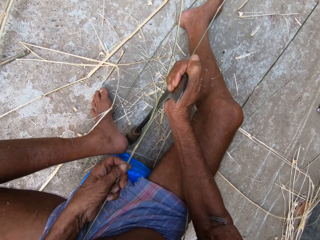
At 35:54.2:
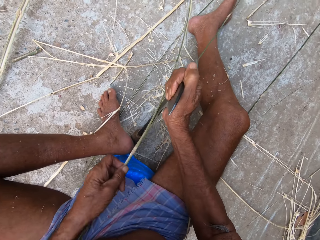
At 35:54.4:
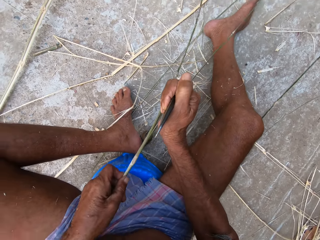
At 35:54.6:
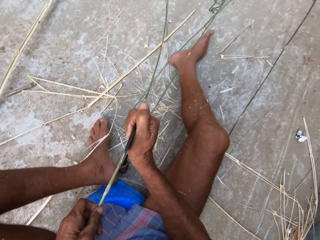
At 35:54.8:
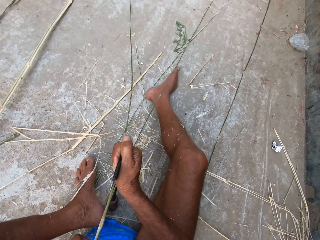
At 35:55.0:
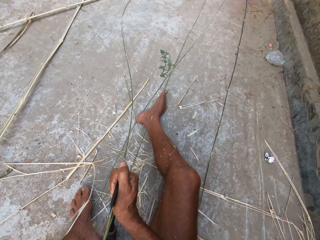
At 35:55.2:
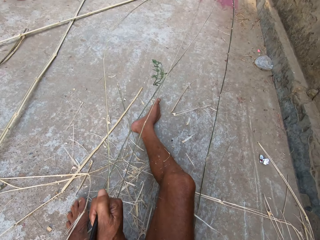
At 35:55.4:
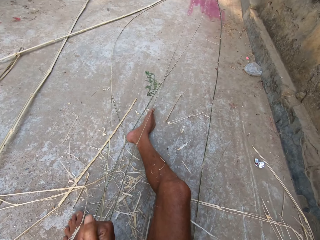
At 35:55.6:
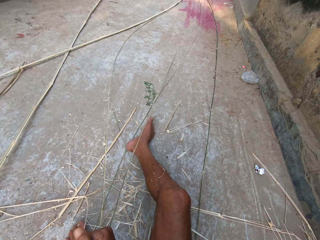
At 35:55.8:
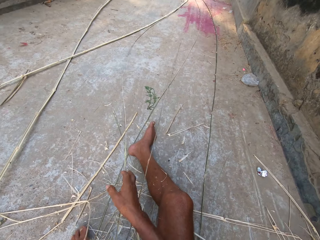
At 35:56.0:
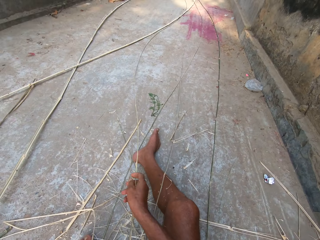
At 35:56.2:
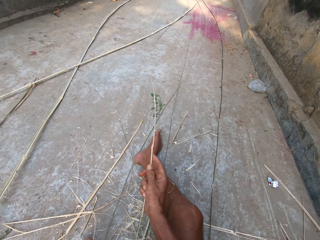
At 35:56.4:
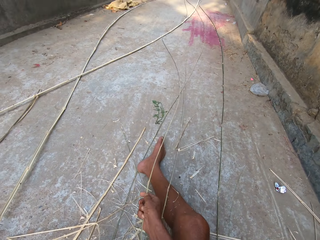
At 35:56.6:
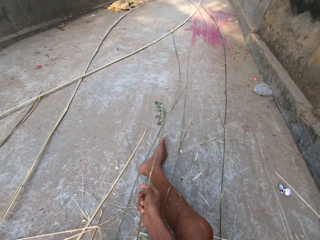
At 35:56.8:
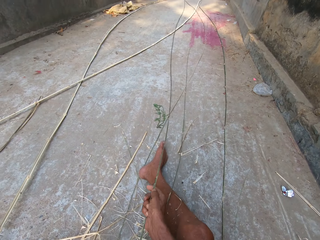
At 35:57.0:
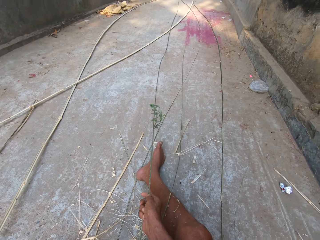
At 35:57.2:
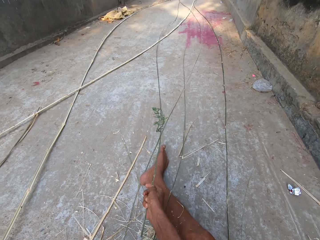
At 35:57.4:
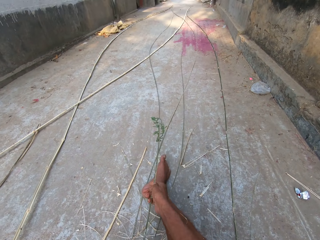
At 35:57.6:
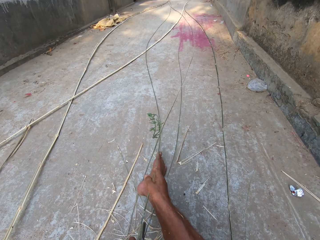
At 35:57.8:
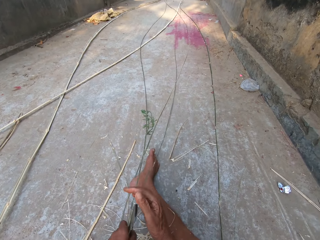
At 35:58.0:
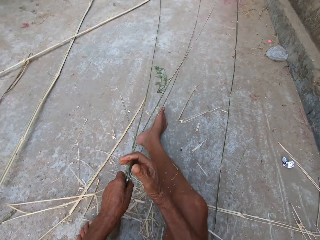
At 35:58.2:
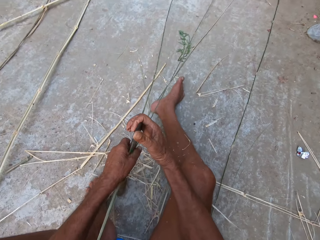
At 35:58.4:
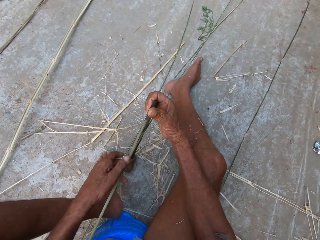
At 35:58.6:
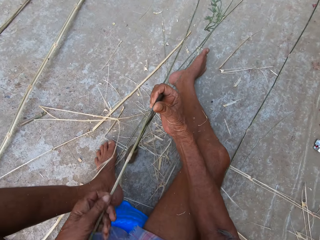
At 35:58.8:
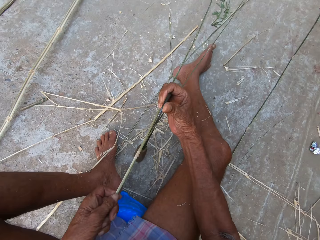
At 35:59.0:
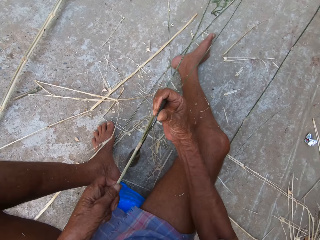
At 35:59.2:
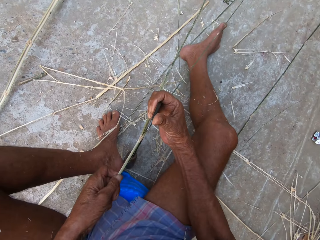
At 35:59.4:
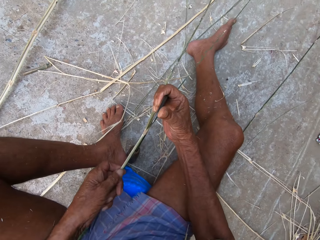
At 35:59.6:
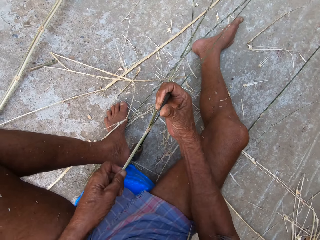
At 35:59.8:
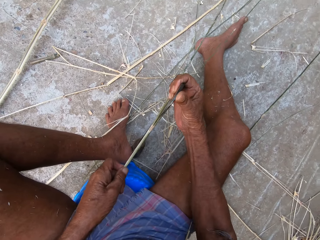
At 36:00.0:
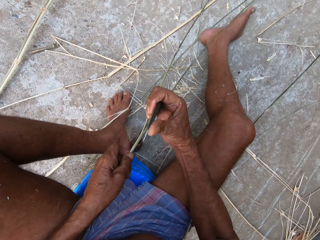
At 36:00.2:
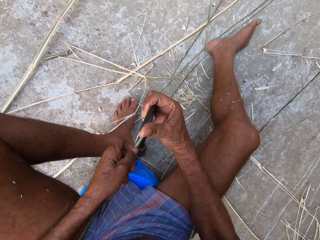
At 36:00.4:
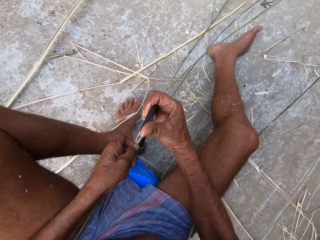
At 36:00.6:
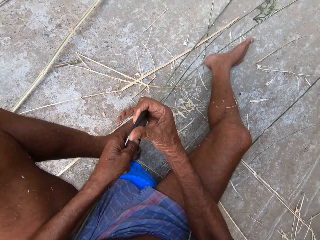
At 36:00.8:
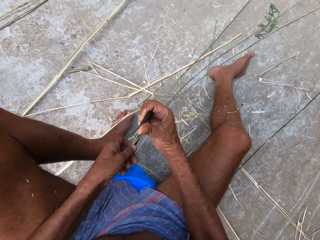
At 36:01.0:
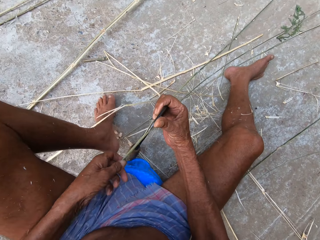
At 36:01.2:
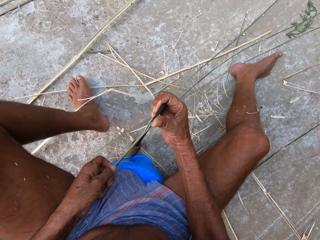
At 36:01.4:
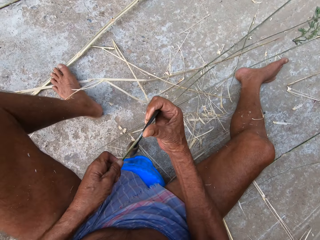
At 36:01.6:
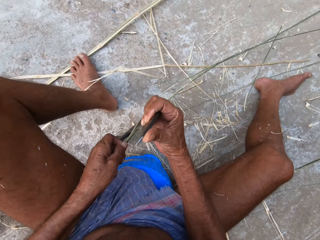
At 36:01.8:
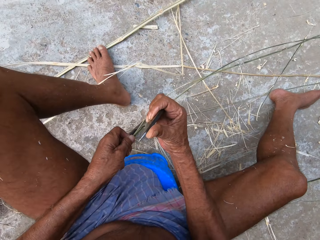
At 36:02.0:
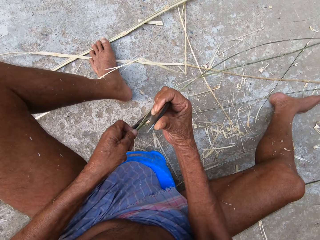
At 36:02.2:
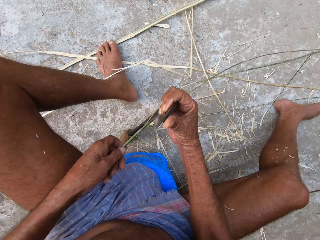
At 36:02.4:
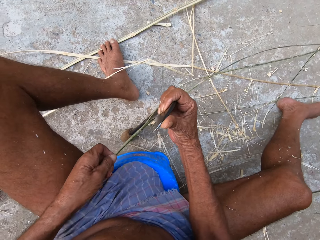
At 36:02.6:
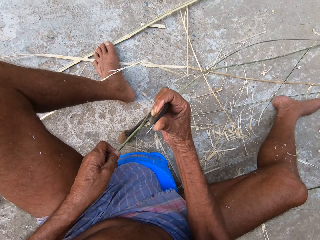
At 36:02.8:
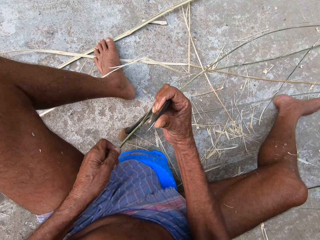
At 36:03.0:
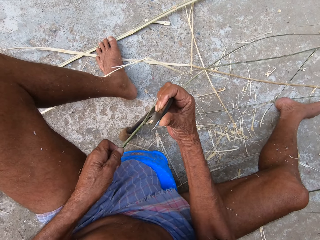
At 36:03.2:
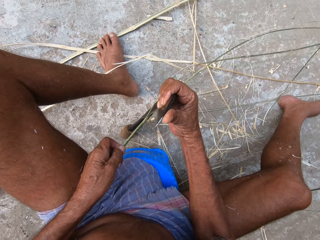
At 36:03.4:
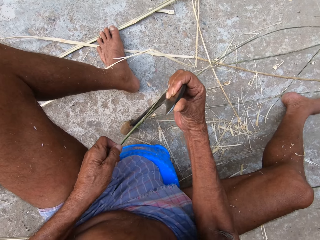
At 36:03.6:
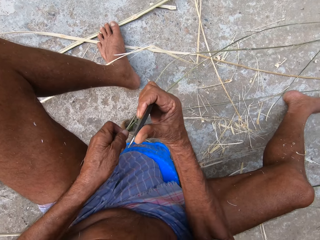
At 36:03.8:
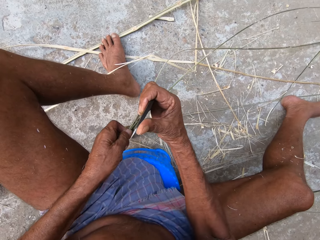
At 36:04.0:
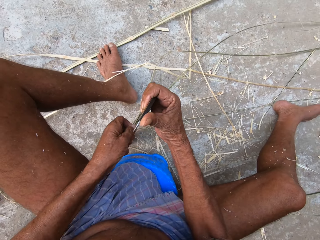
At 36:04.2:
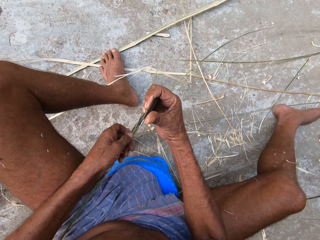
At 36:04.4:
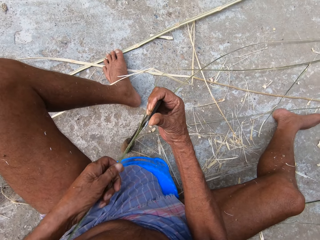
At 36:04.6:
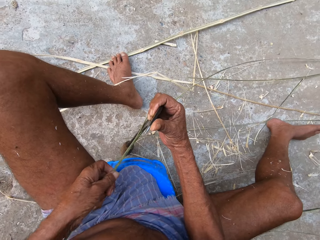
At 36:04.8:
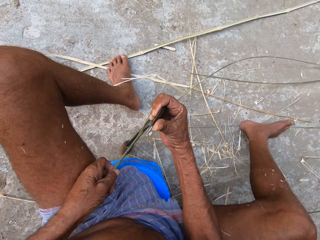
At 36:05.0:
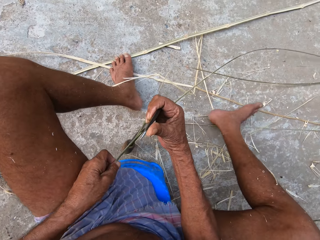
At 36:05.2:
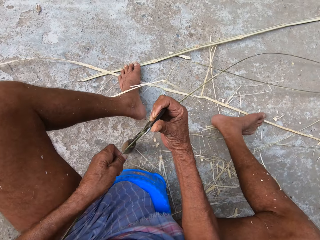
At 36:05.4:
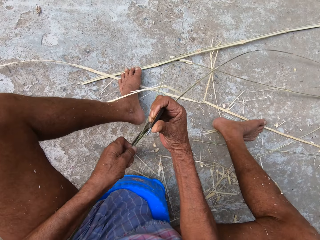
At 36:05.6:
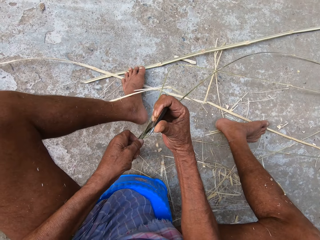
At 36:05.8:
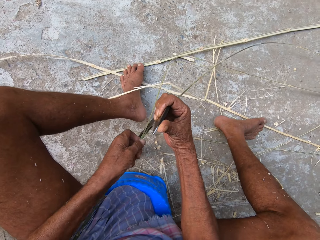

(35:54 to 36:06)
The camera wearer adjusts the bamboo strip or Napier grass stem in his left hand with his right hand. He holds the sickle knife with his left hand and passes the sickle knife from his left hand to his right hand. He holds the bamboo strip with his left hand. He peels the bamboo strip in his left hand with the sickle knife in his right hand. He cuts the Napier grass stem with the sickle tool.

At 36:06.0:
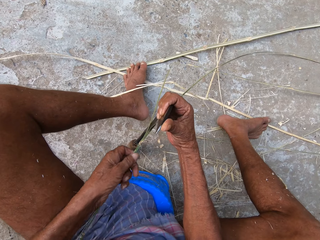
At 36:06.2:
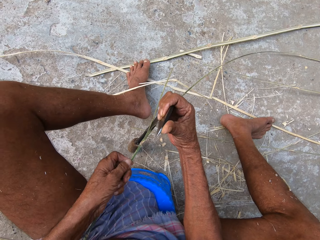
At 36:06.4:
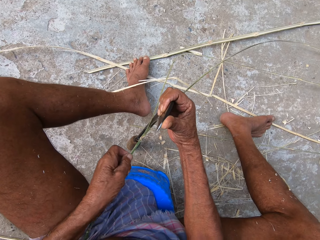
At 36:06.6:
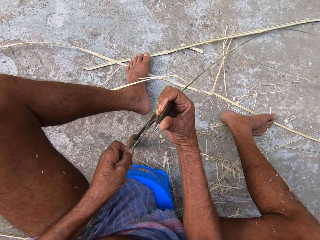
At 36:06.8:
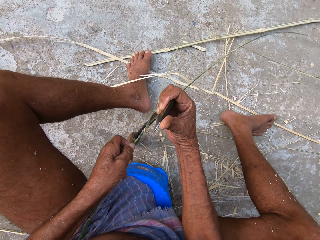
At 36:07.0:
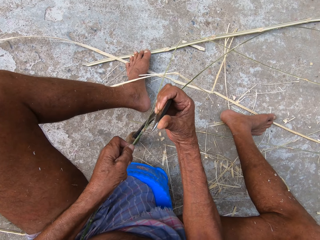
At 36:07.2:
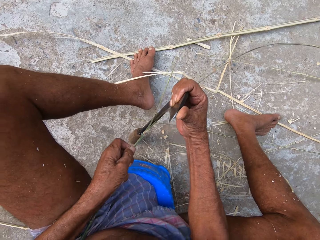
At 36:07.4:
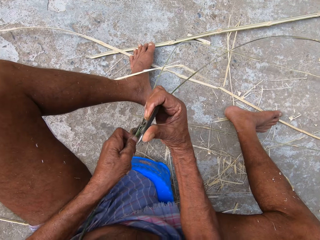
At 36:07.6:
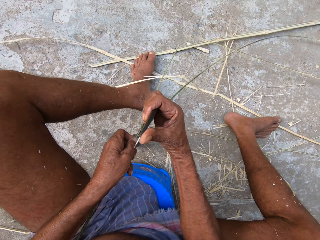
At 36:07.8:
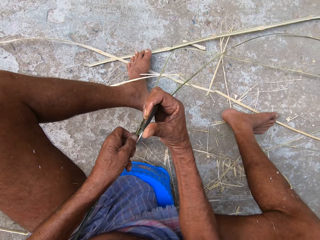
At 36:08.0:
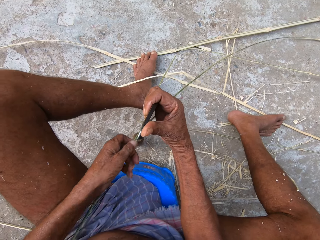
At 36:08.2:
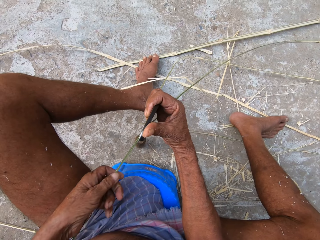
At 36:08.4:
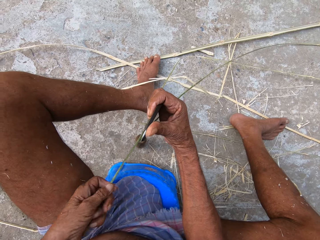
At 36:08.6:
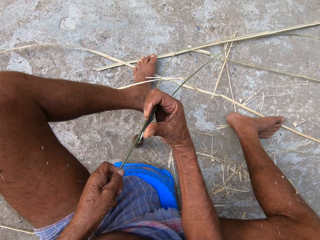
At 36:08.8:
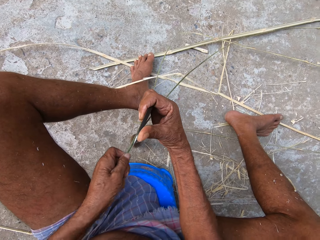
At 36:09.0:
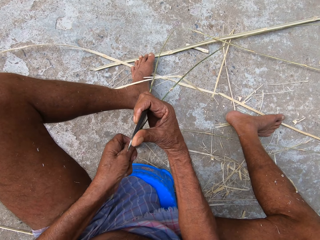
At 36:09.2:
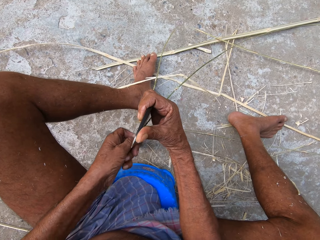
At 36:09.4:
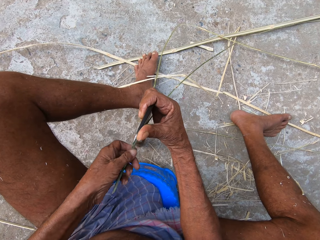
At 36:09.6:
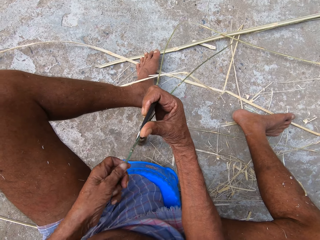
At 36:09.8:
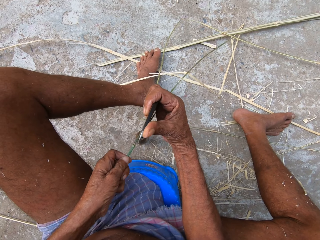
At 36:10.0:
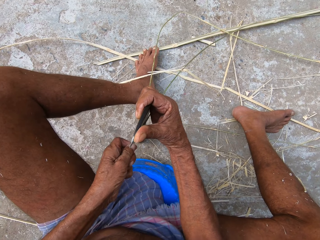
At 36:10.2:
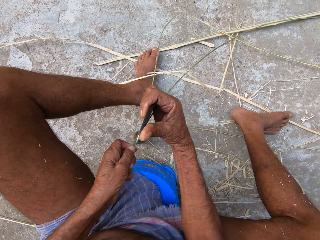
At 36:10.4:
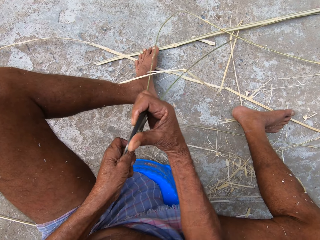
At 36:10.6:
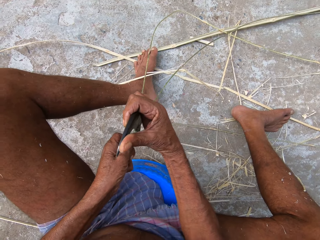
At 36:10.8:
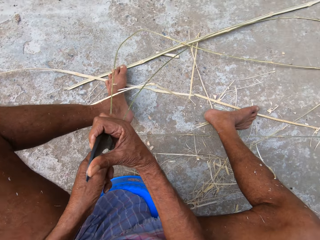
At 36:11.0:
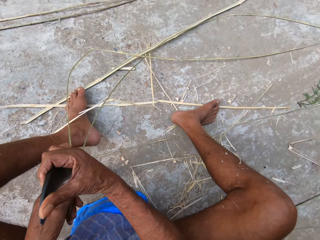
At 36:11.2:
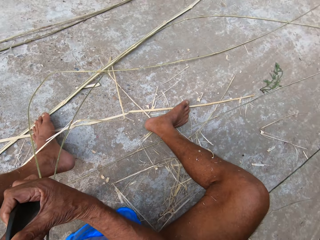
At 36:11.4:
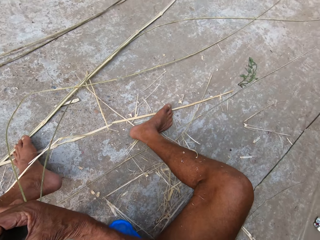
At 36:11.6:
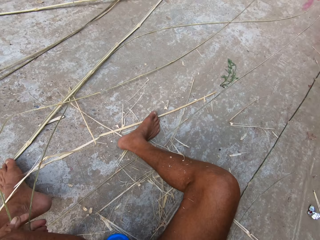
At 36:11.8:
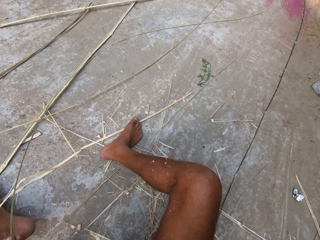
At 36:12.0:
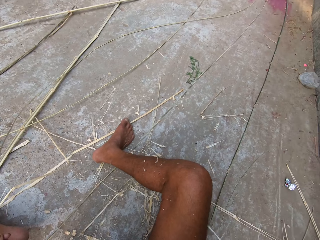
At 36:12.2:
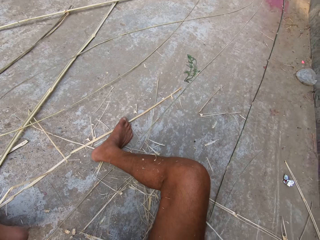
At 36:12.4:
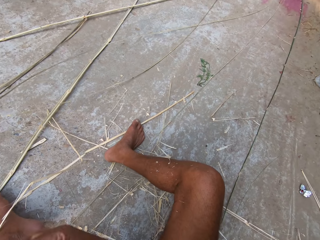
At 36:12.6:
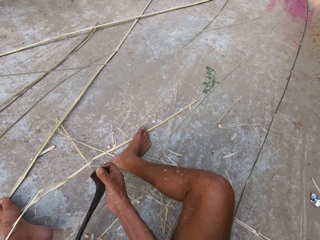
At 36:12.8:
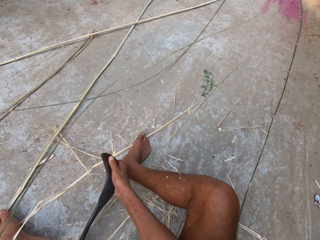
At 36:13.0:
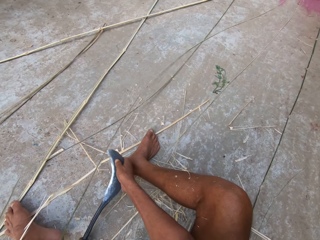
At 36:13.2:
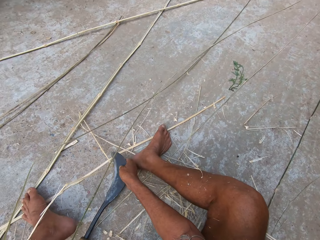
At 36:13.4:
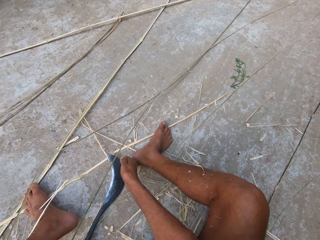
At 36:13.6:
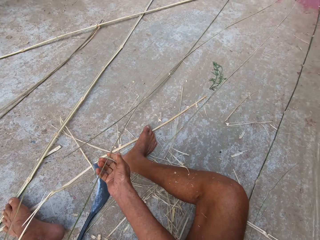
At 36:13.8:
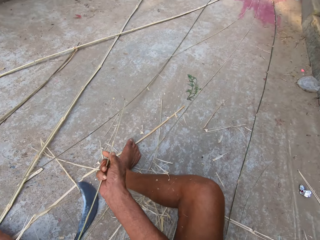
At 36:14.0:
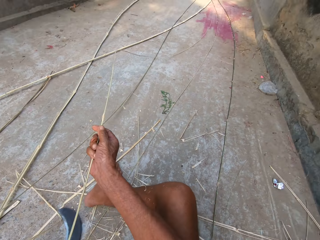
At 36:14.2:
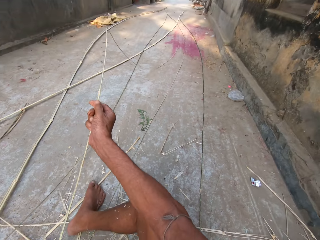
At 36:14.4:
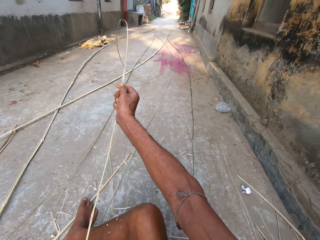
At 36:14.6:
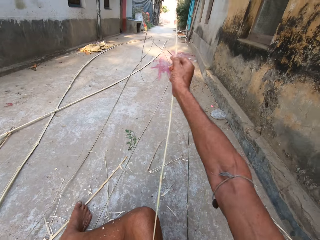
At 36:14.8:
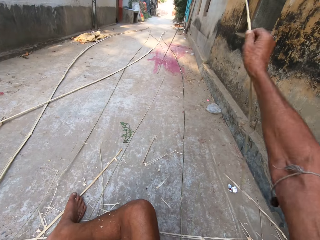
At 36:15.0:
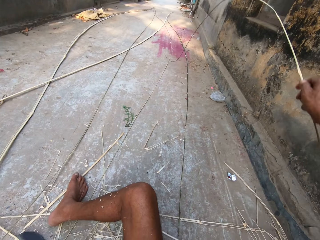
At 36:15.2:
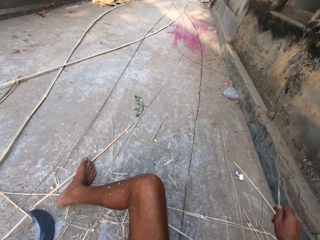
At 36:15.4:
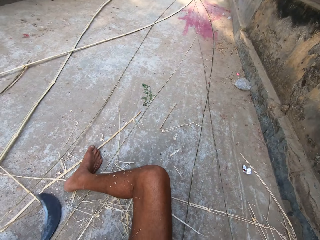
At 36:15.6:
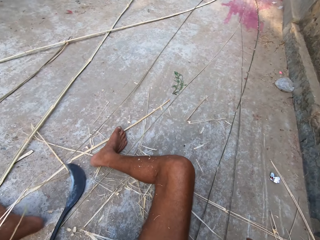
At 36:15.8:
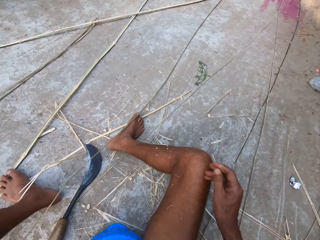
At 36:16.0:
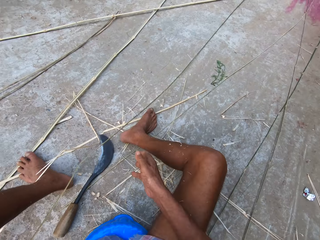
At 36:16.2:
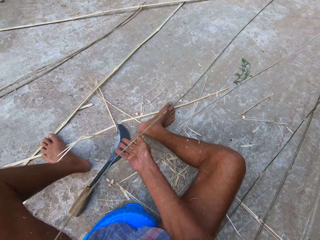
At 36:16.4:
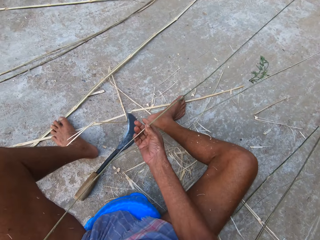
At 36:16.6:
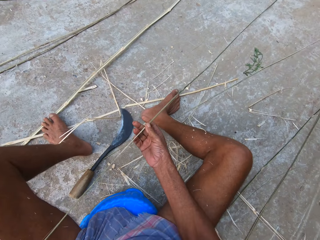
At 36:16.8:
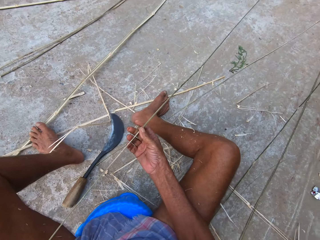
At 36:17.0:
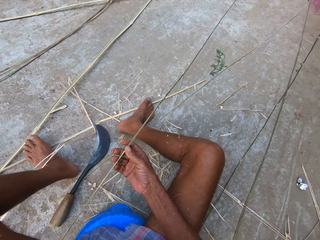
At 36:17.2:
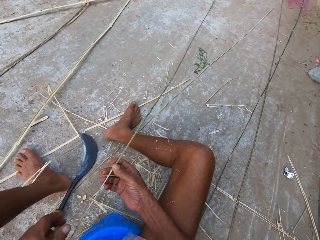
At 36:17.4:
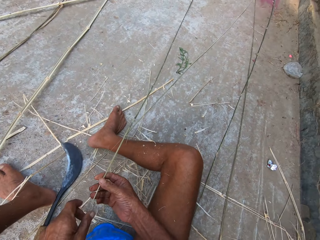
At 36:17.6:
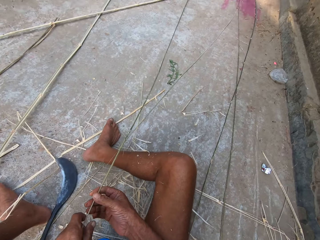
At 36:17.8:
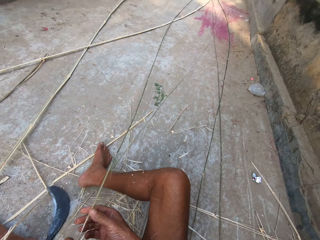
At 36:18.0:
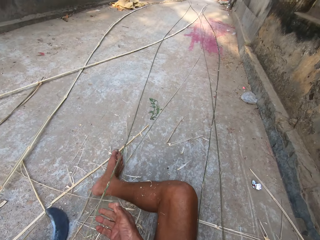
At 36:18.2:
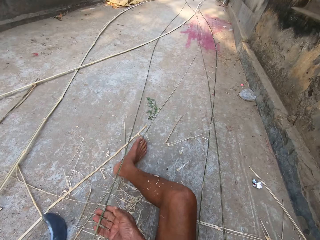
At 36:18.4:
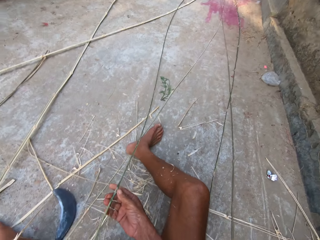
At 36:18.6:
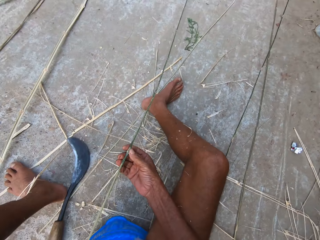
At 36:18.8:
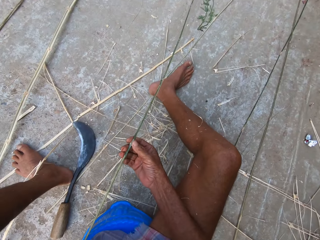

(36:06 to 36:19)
The camera wearer looks around. He drops the sickle knife on the ground with his right hand. He holds the bamboo strip with both hands. He adjusts the bamboo strip with his right hand. He drops the bamboo strip on the ground with his right hand. He holds the bamboo strip with both hands.
